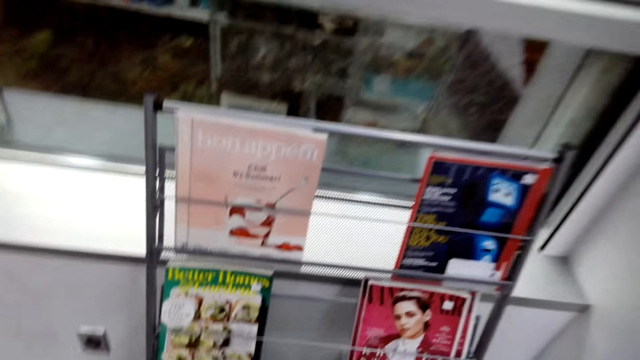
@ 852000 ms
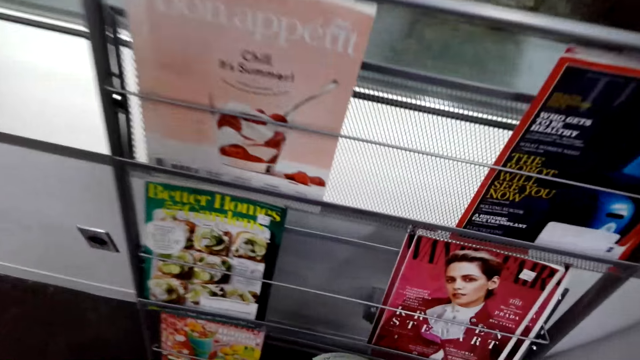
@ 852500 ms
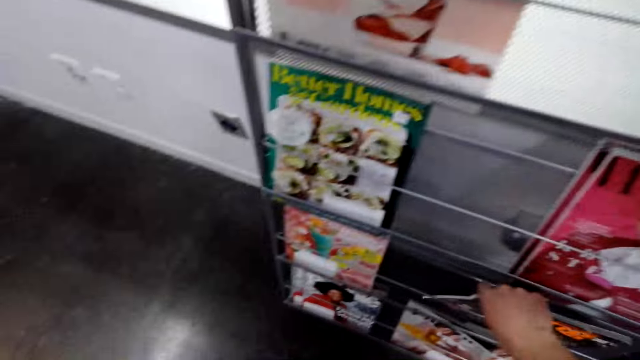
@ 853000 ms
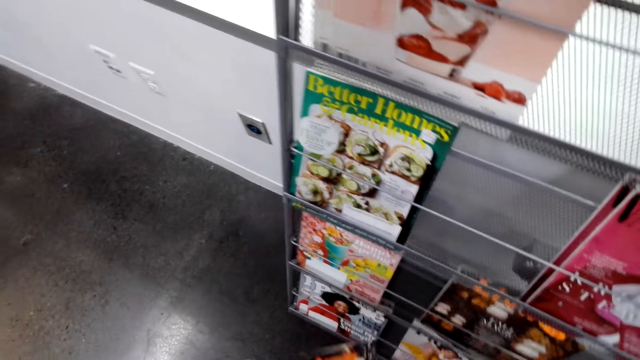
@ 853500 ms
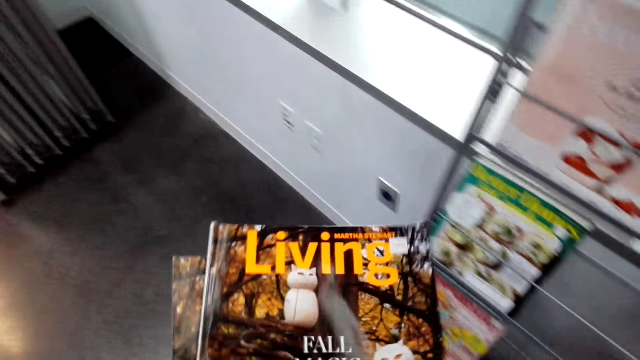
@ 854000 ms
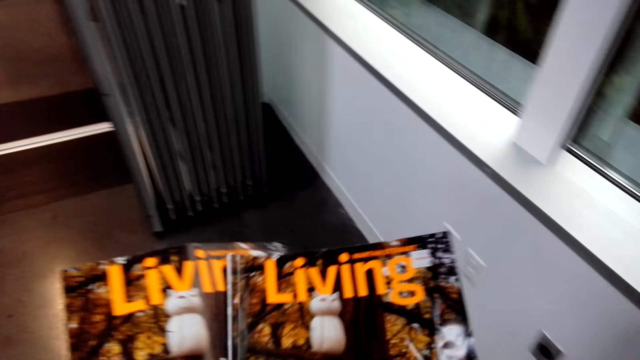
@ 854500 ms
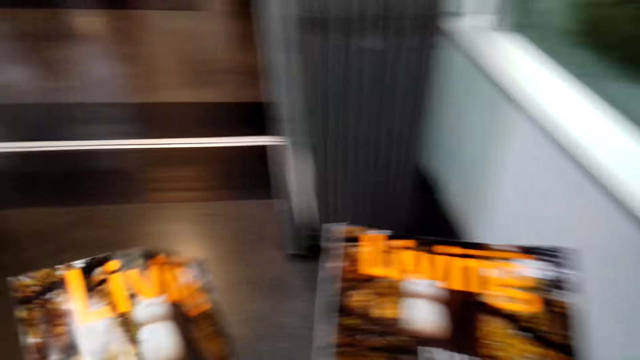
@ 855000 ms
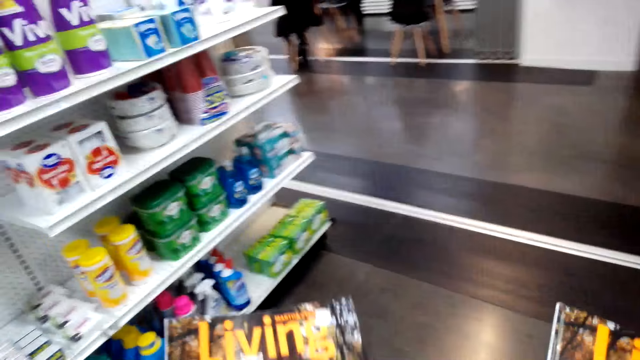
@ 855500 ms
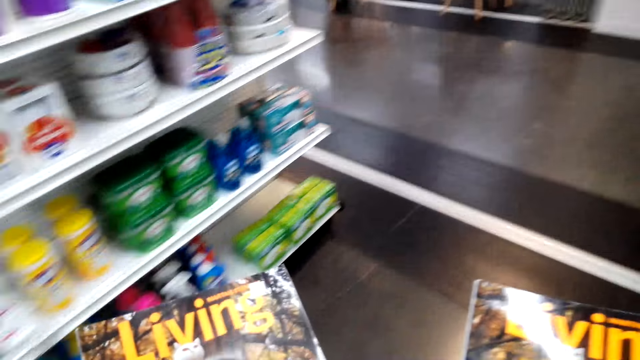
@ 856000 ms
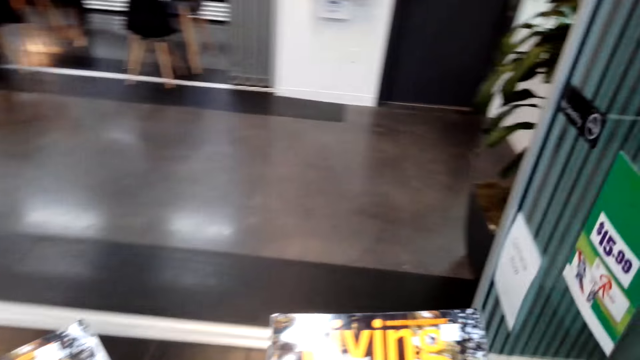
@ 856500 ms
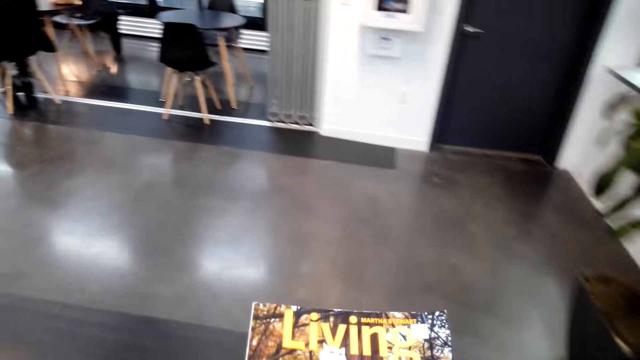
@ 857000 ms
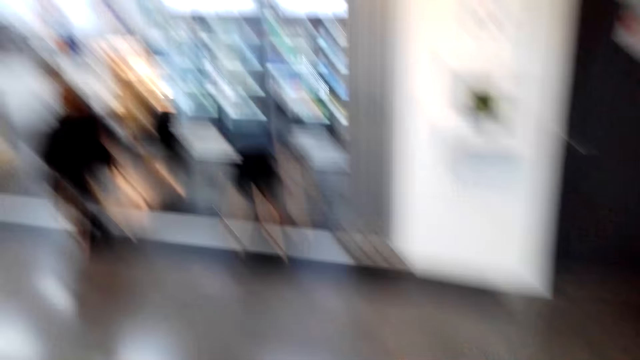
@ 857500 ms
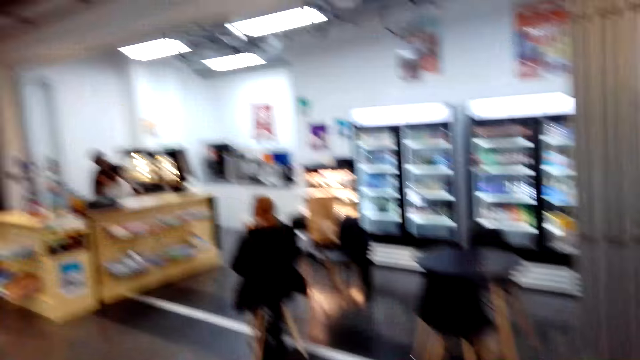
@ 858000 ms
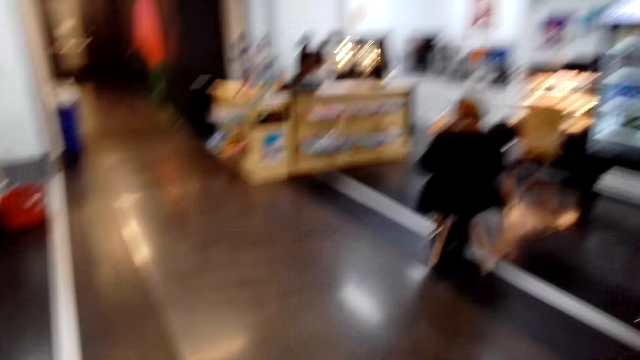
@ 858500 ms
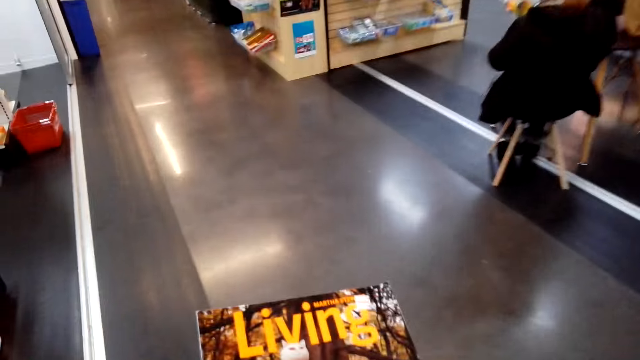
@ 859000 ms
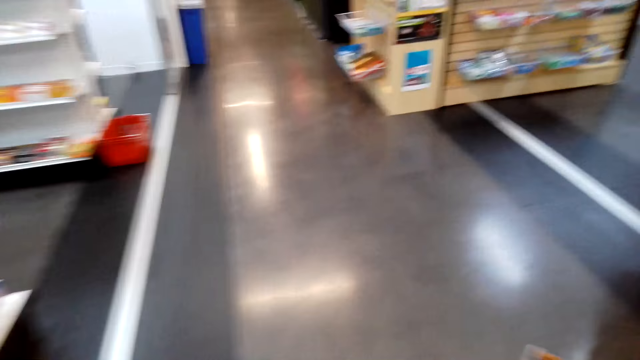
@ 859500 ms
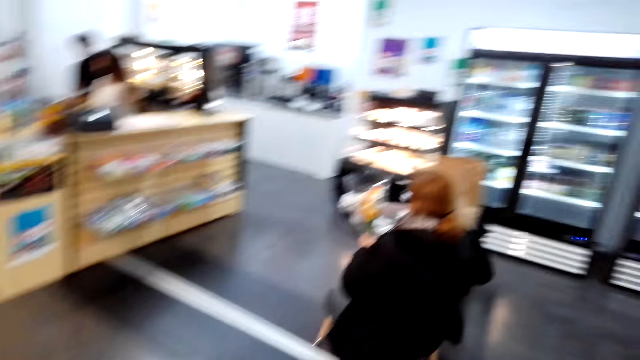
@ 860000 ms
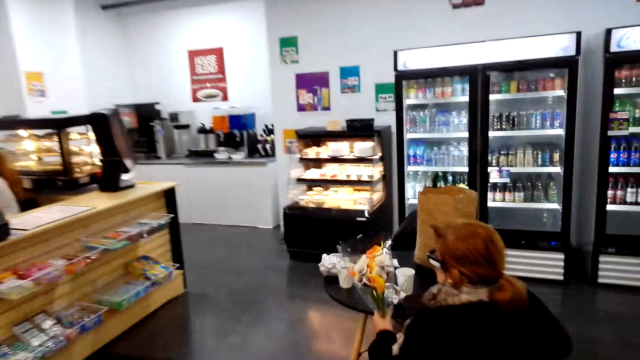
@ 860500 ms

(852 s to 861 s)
The camera wearer looks around. They put the magazine on the shelf. They turn around. They peruse the magazine. They walk in the supermarket.

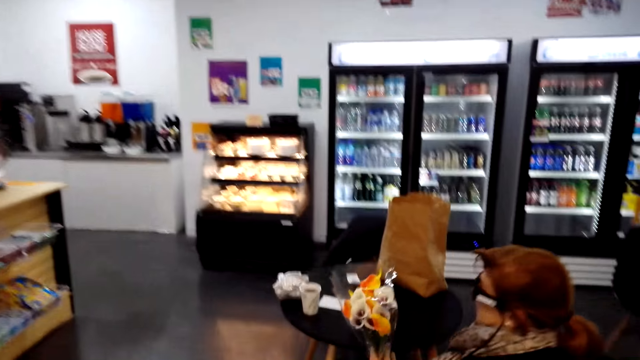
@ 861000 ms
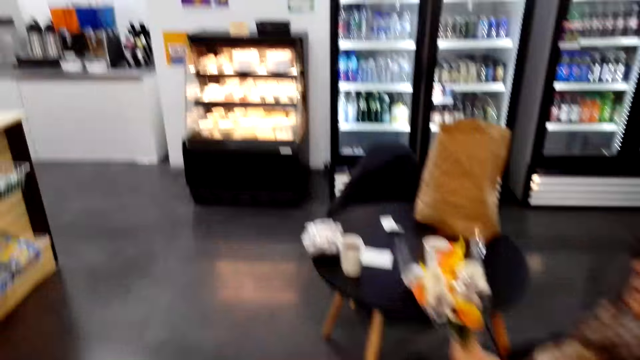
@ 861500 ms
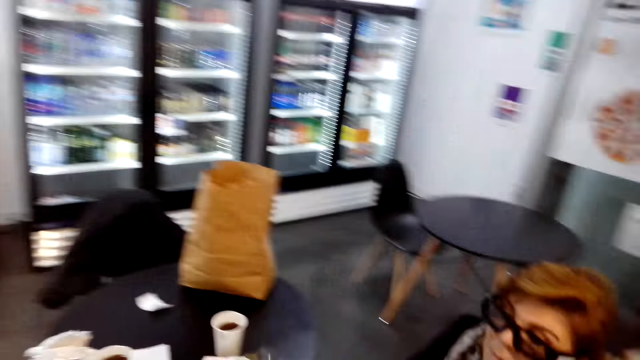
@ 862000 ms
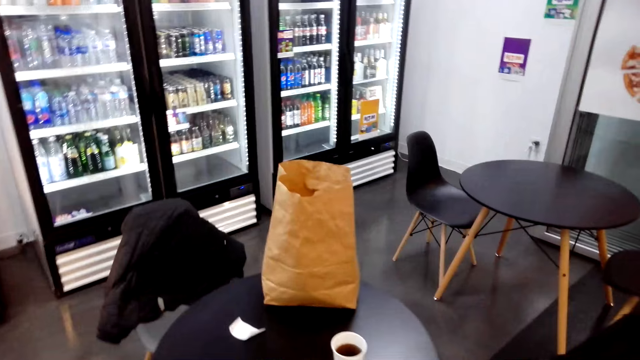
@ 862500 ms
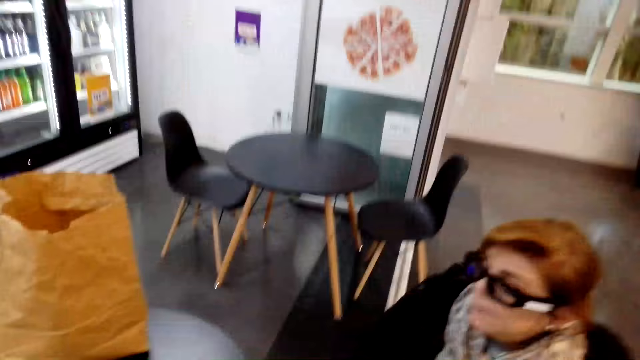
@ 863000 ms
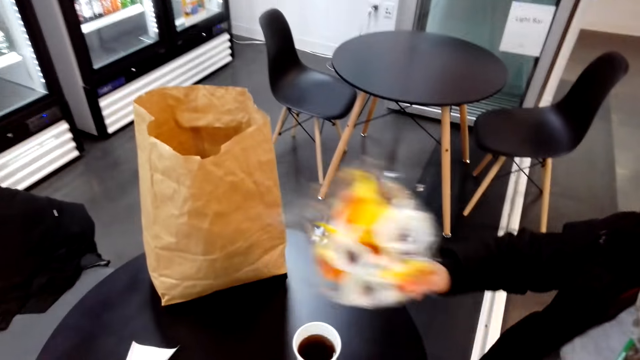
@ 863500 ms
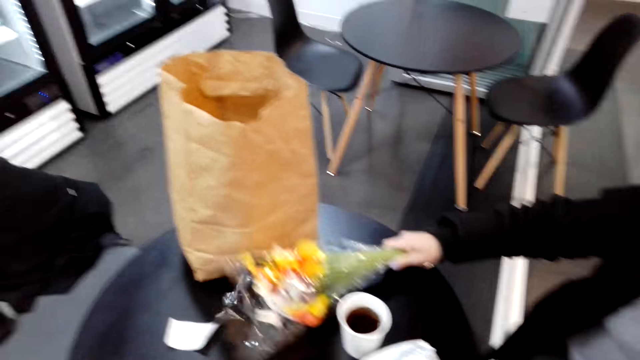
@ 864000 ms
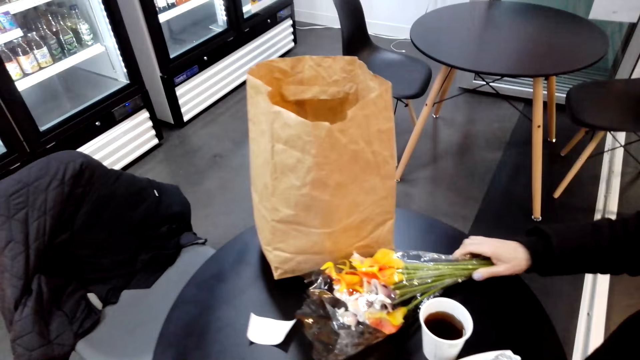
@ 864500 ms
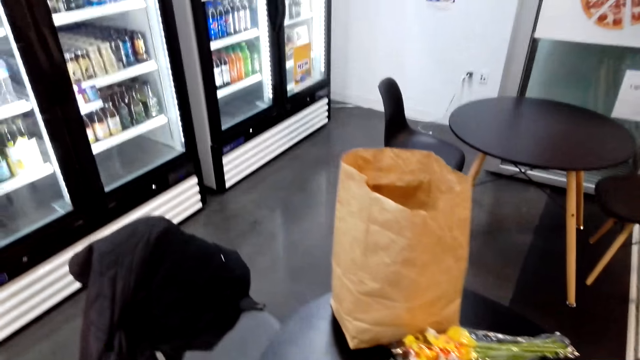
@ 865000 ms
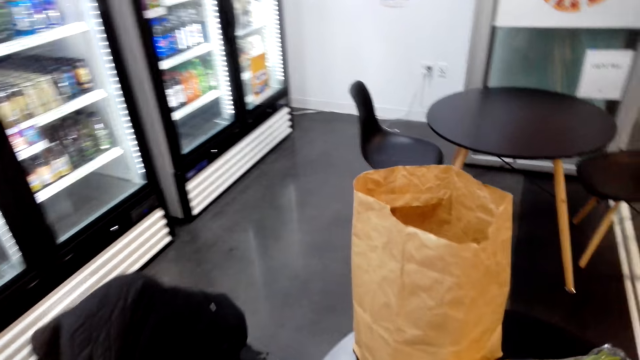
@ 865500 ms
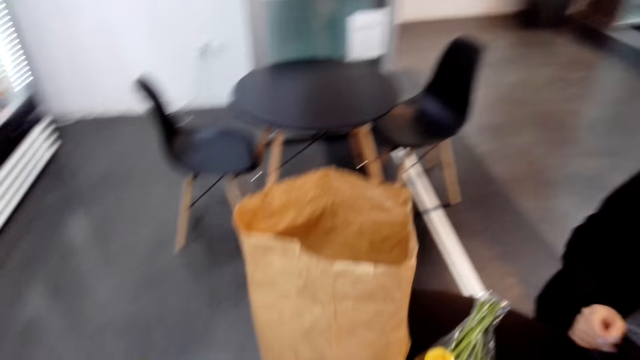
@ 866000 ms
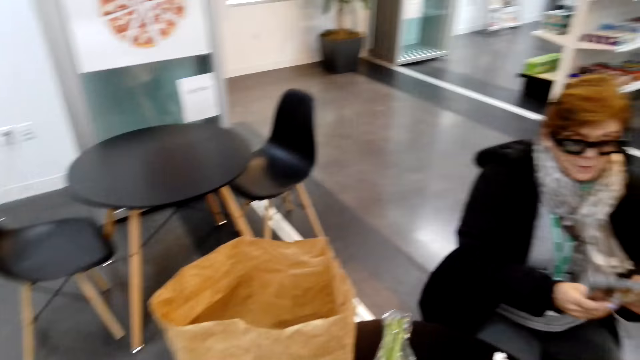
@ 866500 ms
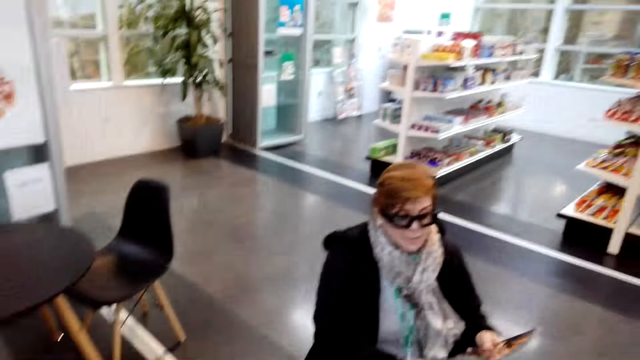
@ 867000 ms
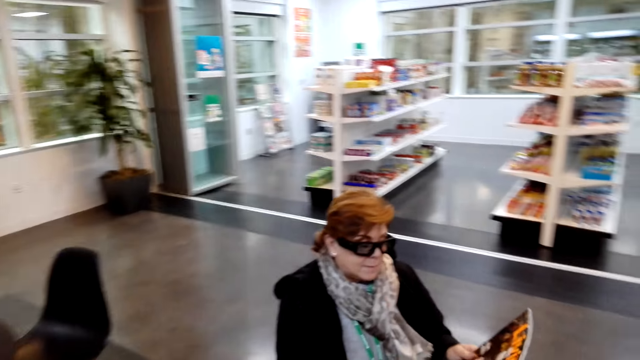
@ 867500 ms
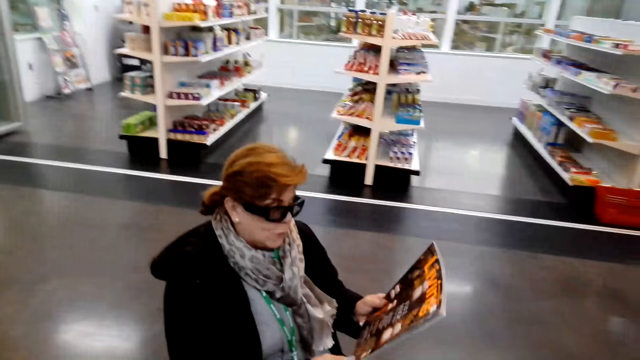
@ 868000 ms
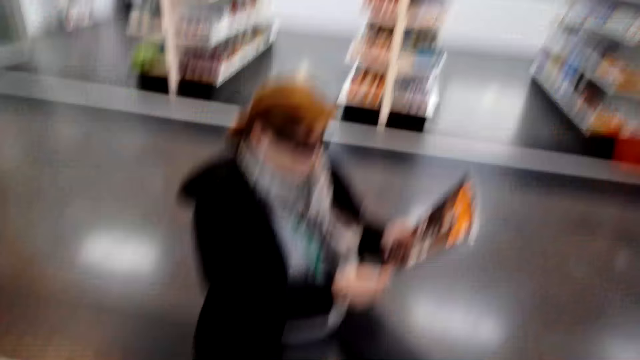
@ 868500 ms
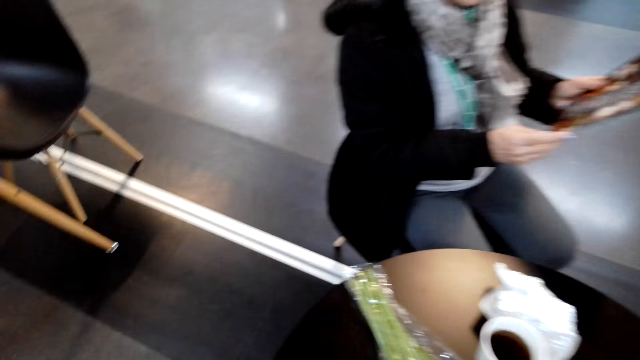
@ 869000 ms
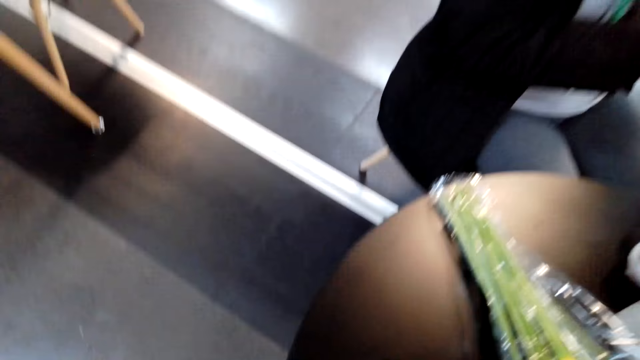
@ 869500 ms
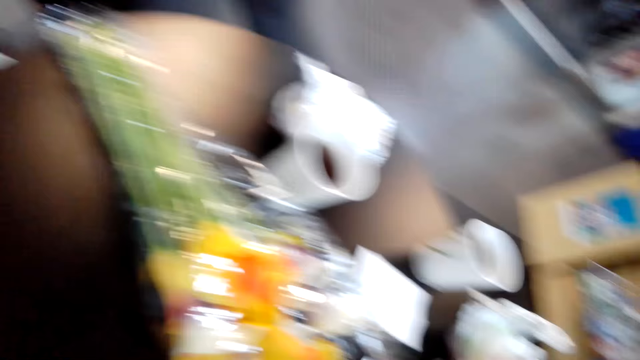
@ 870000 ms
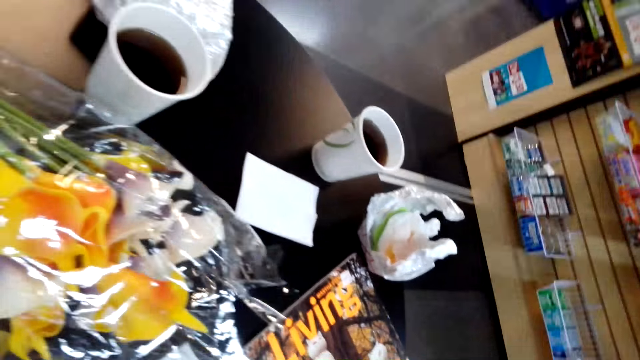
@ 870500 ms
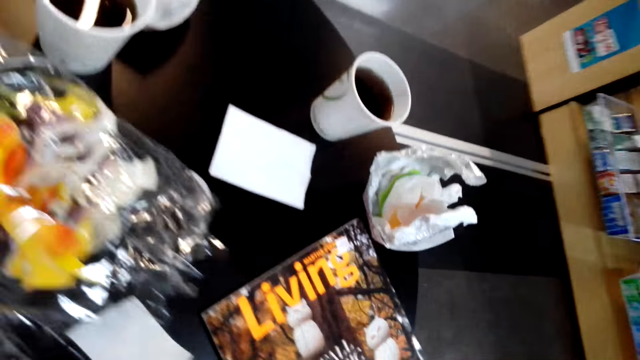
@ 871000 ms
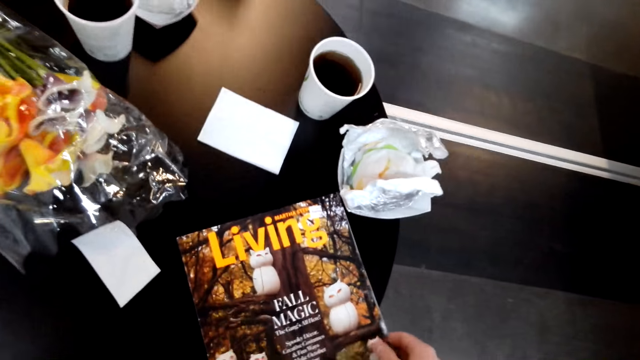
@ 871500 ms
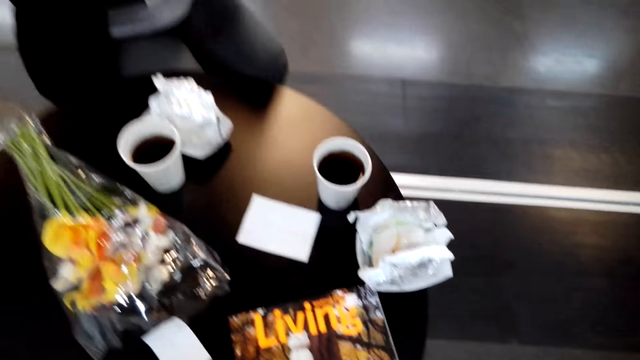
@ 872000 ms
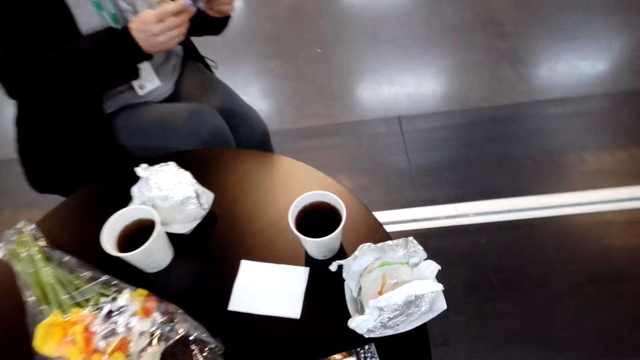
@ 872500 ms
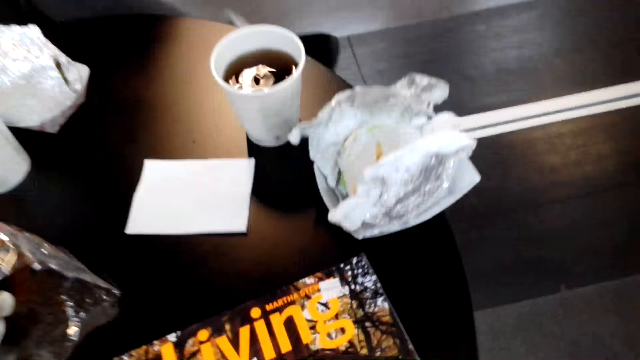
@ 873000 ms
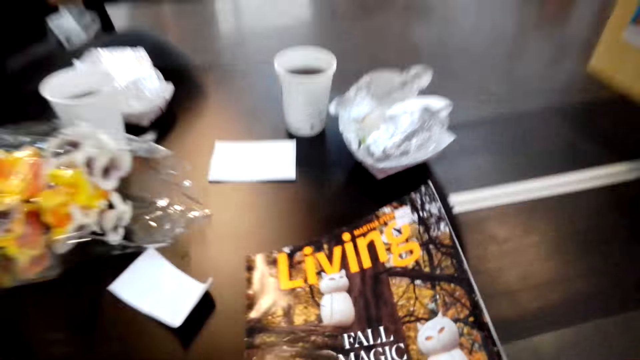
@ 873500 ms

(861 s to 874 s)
The camera wearer talks with a lady. The lady puts flowers on the table. The camera wearer walks around the room. They turn around. The lady talks with the camera wearer and peruses a magazine. The camera wearer does something. They talk with the lady.
